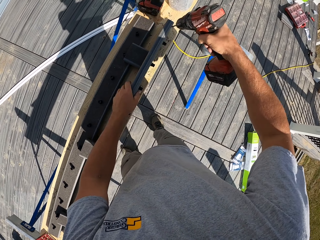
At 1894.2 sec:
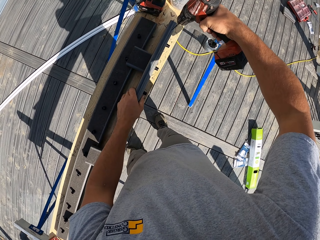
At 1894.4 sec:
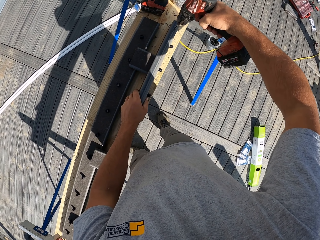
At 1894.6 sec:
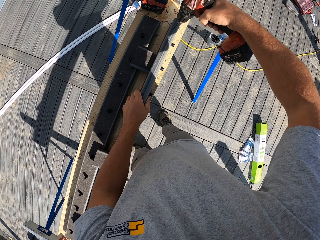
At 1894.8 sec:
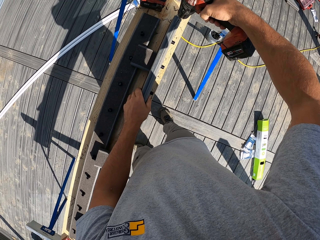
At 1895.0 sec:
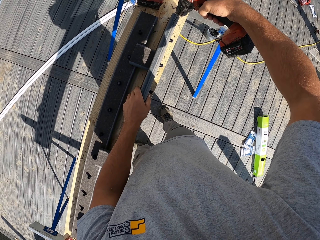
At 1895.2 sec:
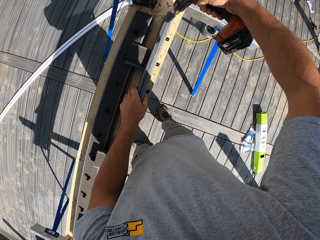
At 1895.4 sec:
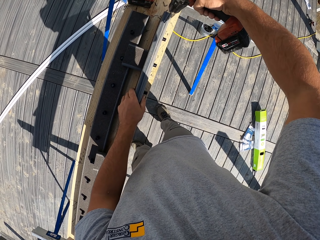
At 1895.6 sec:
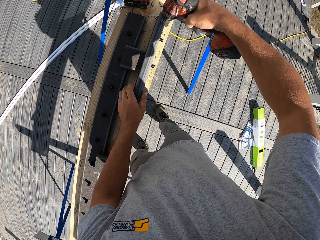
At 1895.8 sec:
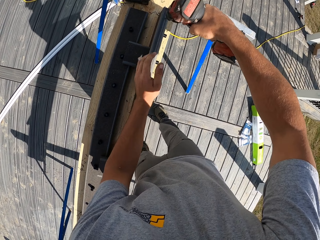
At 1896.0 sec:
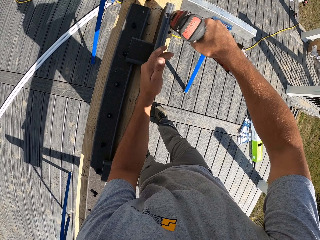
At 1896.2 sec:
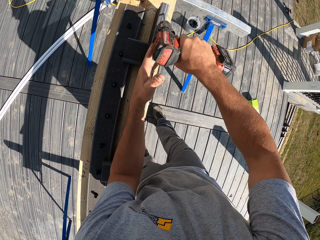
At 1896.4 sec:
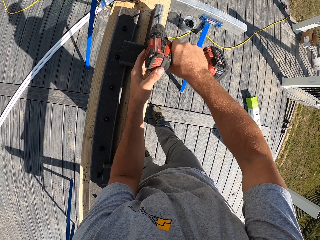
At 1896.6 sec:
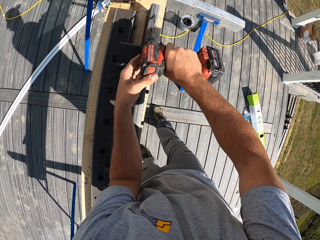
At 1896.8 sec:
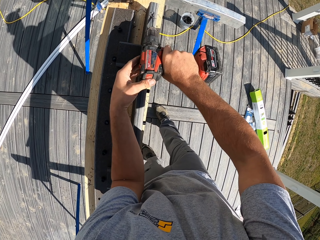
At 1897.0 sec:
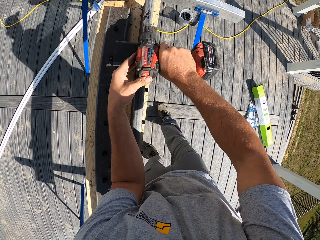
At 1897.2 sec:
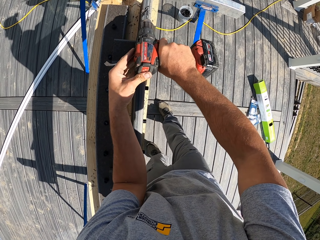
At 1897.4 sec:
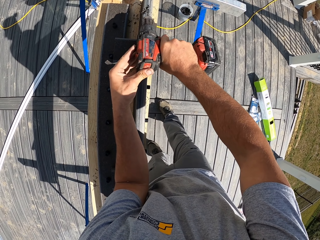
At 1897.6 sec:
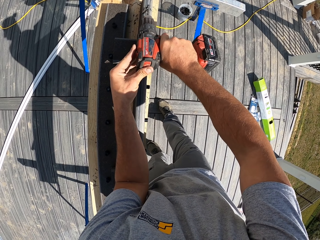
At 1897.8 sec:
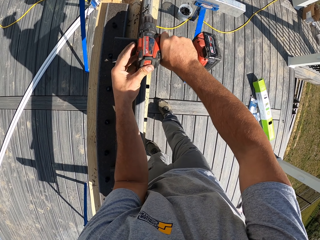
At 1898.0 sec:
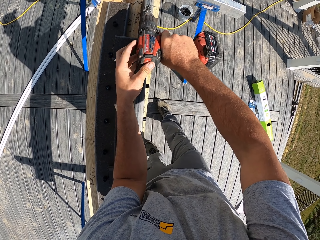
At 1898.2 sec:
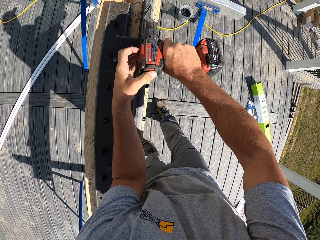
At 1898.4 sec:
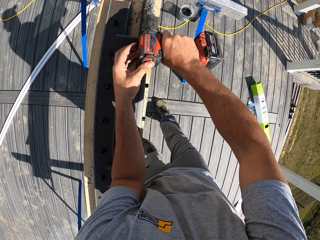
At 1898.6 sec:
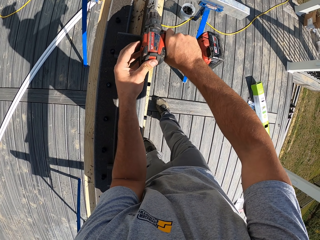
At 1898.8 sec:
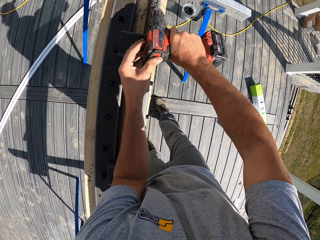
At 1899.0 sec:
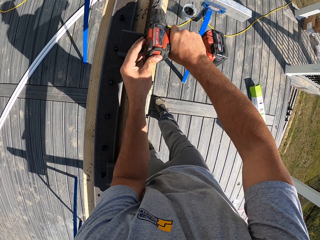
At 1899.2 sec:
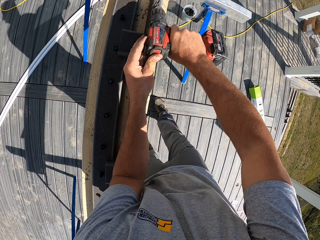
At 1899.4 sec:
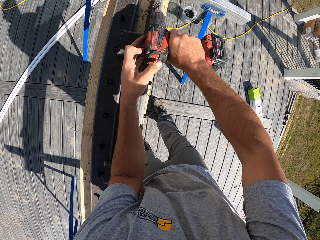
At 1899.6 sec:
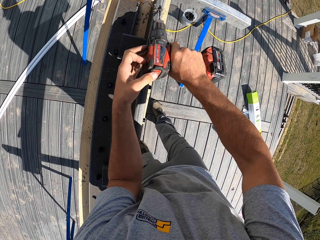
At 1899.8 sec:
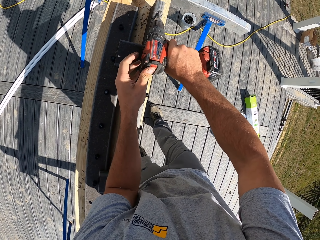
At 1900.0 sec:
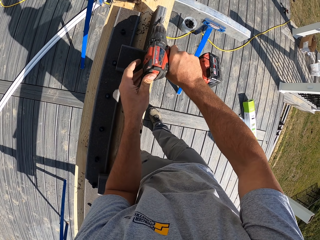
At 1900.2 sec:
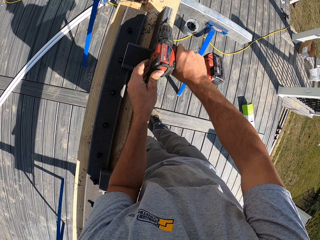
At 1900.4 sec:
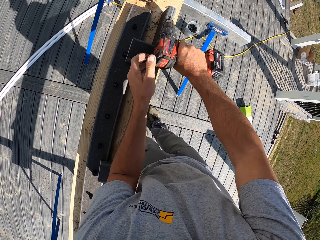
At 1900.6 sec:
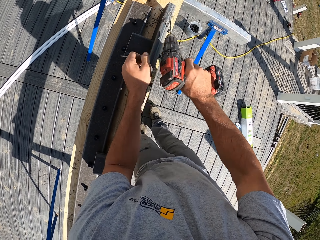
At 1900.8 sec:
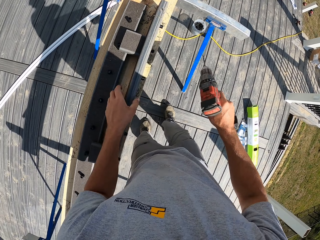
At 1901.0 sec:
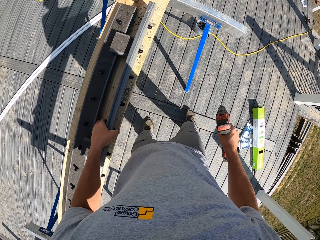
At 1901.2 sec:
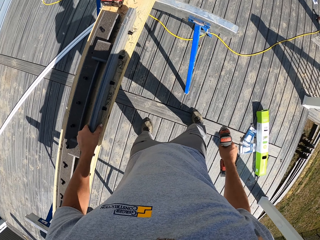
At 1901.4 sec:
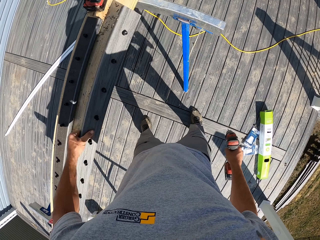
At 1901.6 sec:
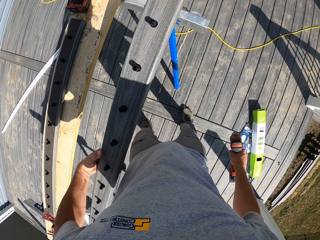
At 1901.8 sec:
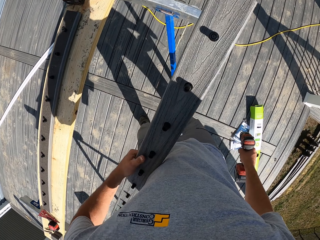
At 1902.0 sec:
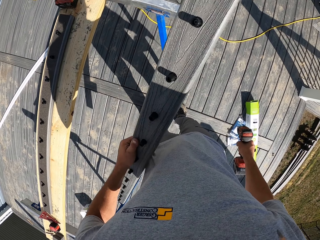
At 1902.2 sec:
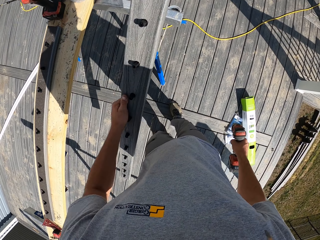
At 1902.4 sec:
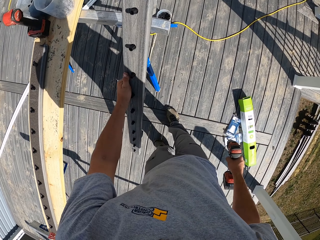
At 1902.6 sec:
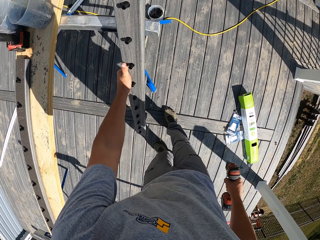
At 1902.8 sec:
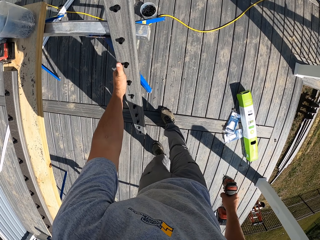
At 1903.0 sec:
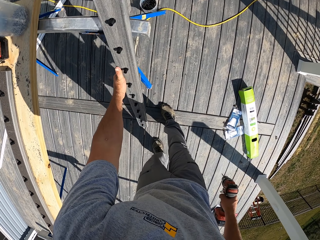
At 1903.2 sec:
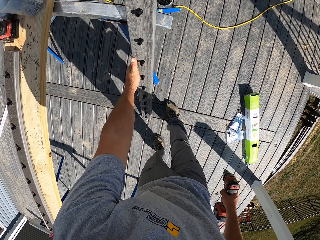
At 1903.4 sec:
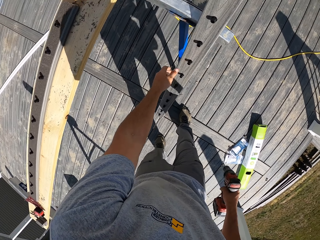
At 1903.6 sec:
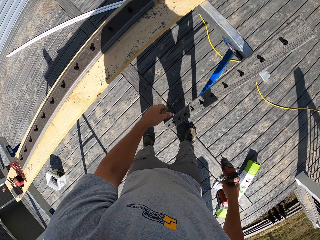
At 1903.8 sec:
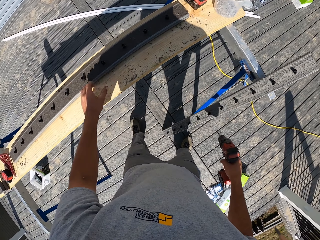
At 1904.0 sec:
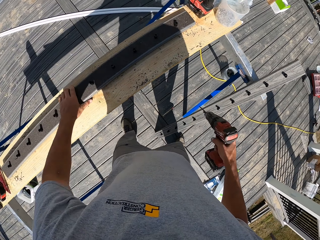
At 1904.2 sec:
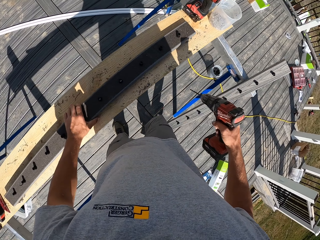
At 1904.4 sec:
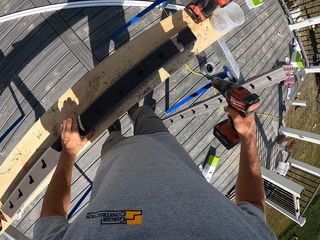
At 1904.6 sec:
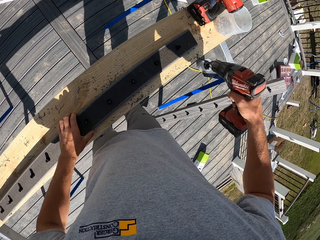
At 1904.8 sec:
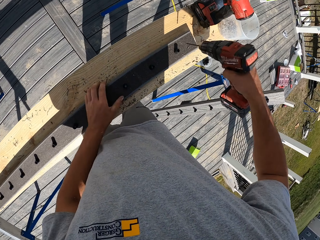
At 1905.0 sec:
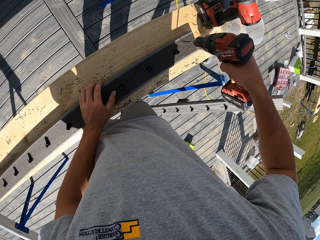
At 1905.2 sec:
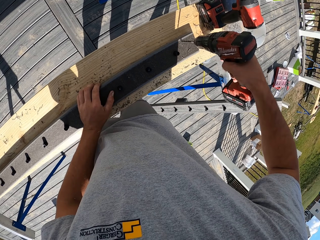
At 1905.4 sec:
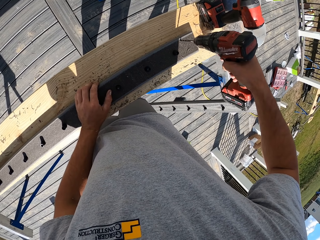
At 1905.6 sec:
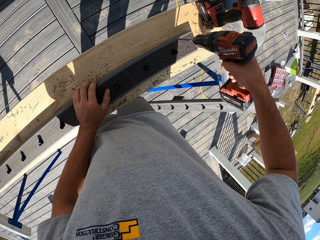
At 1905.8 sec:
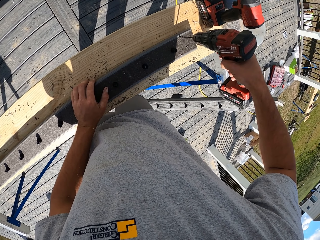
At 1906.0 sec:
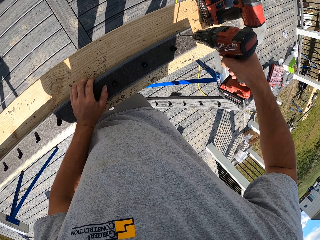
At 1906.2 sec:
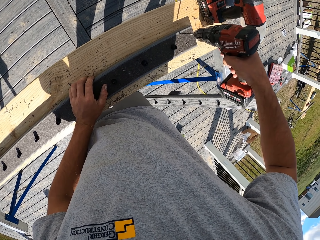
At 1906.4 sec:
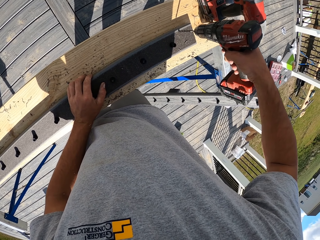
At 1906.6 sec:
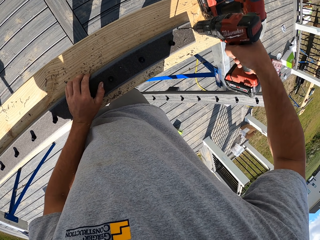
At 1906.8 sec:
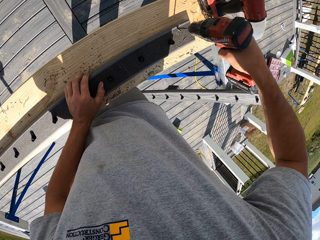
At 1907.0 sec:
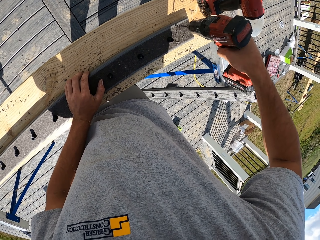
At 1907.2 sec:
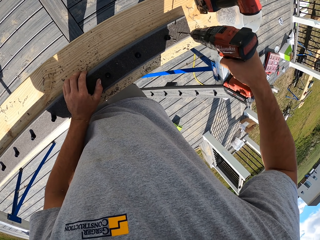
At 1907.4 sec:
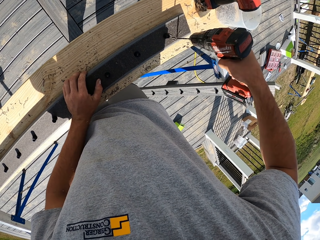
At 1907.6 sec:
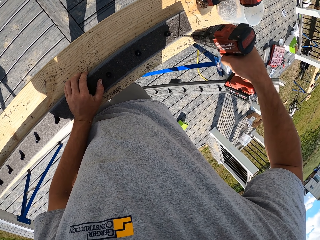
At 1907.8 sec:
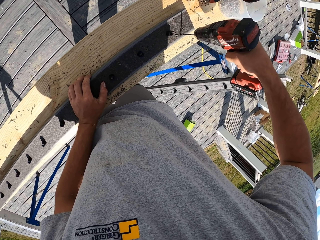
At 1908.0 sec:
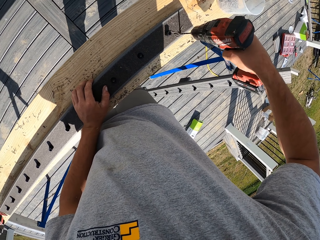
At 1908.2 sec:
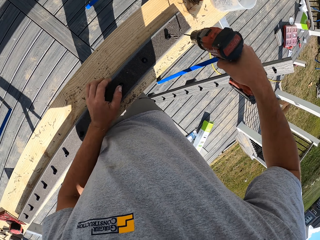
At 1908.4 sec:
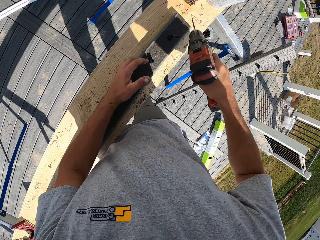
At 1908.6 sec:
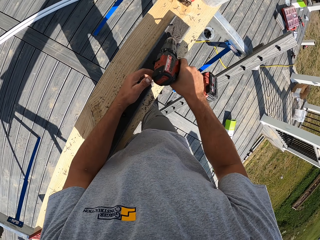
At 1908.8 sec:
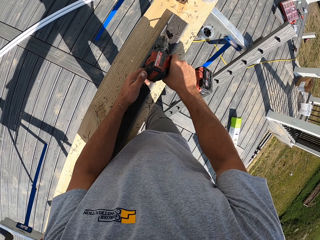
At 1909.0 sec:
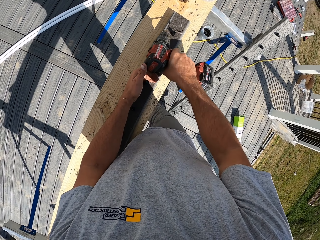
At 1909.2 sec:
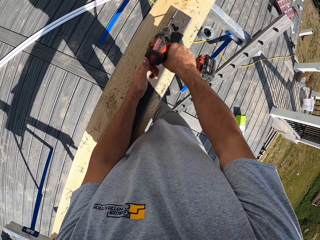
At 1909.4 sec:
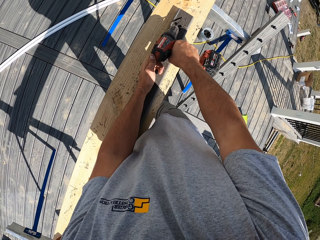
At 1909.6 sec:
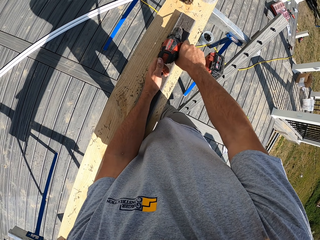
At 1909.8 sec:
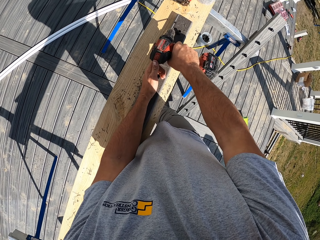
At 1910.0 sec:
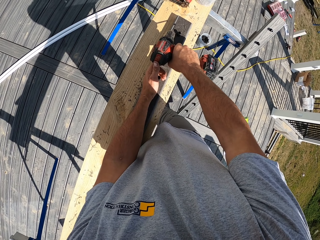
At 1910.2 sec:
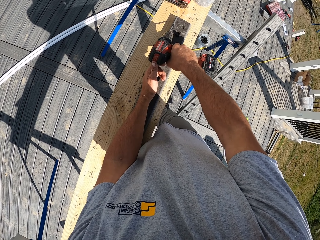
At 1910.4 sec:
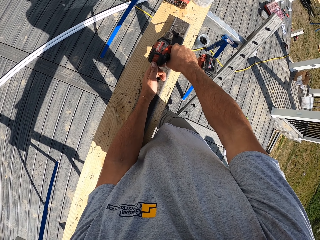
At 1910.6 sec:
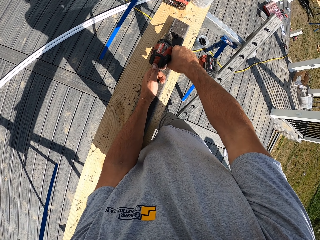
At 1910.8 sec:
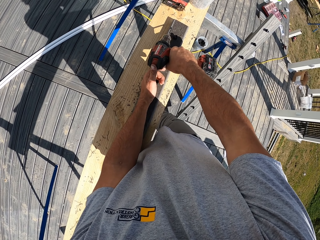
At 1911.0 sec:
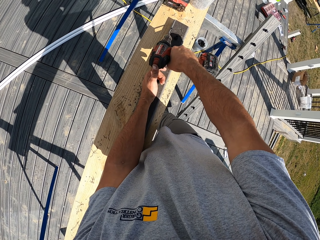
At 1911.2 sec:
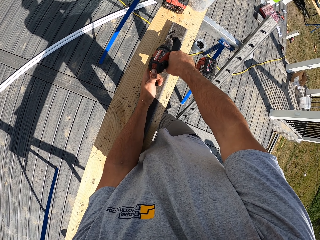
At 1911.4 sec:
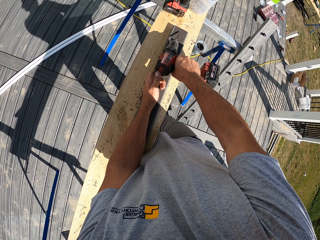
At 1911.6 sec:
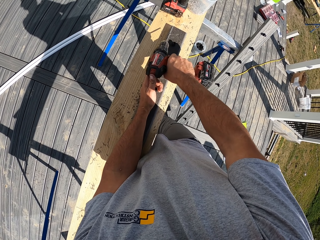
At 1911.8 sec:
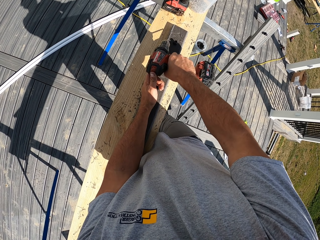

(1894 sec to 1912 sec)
The camera wearer picks up the wood frame from the timber. They place the wood frame on the ground. They hold the wood. They drill a hole on the wood with the drill machine.

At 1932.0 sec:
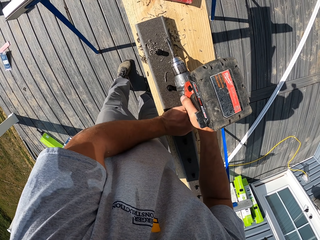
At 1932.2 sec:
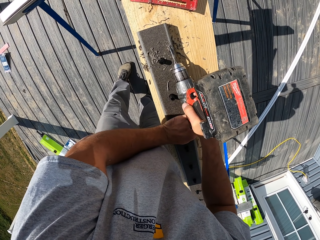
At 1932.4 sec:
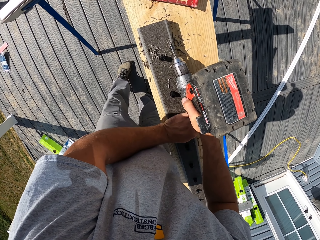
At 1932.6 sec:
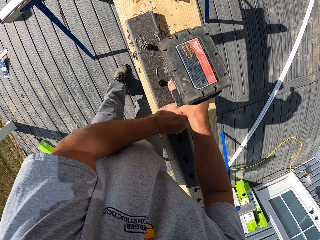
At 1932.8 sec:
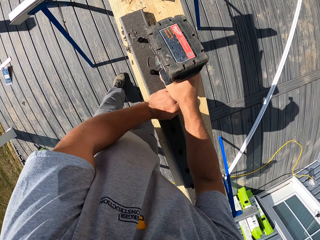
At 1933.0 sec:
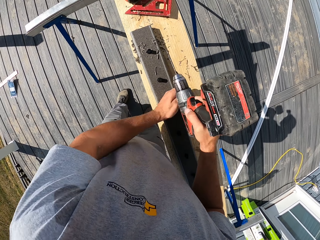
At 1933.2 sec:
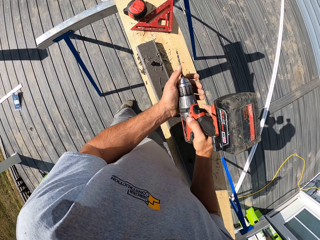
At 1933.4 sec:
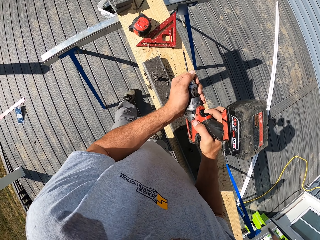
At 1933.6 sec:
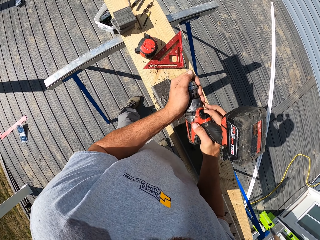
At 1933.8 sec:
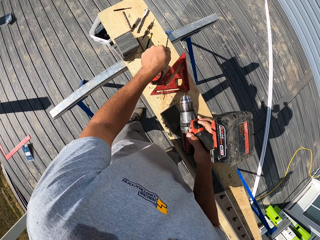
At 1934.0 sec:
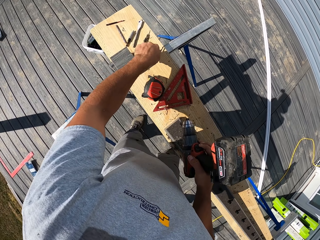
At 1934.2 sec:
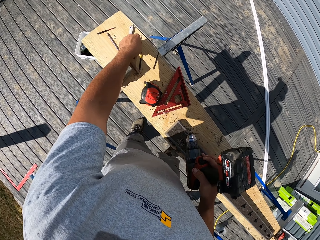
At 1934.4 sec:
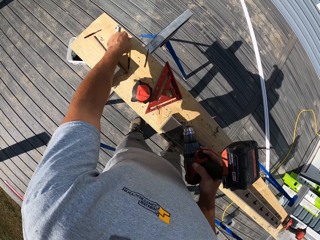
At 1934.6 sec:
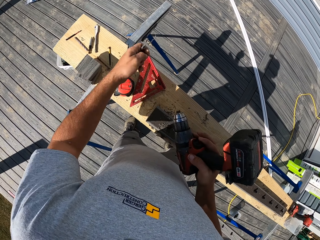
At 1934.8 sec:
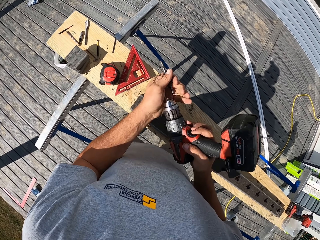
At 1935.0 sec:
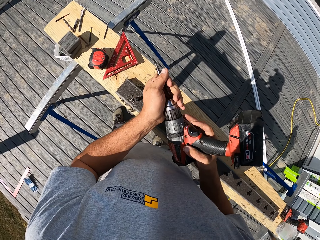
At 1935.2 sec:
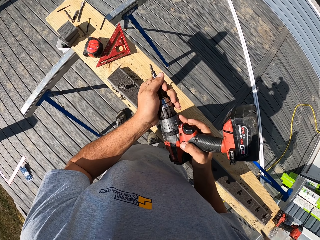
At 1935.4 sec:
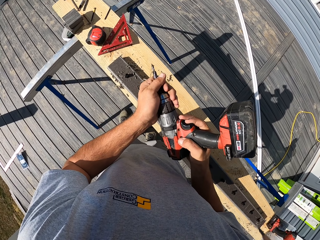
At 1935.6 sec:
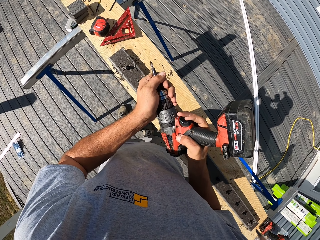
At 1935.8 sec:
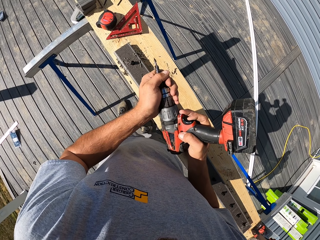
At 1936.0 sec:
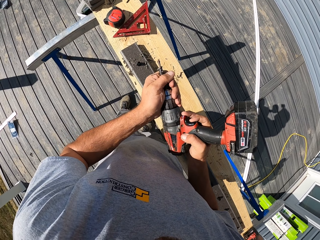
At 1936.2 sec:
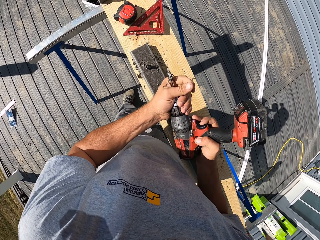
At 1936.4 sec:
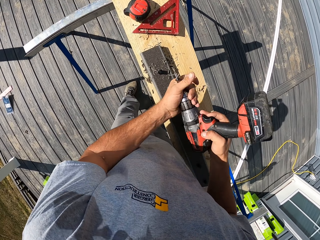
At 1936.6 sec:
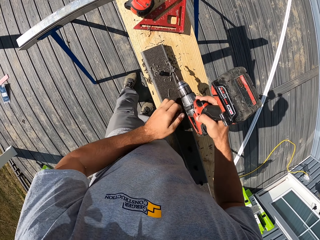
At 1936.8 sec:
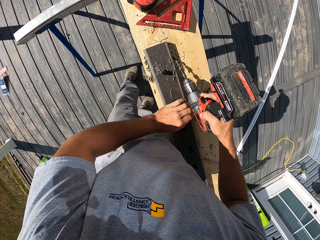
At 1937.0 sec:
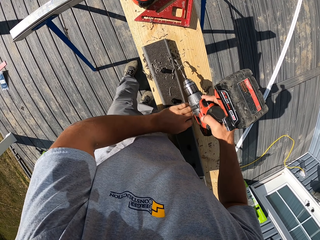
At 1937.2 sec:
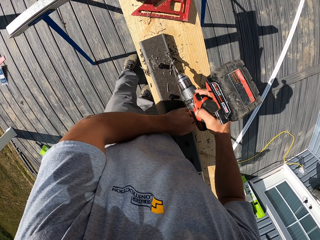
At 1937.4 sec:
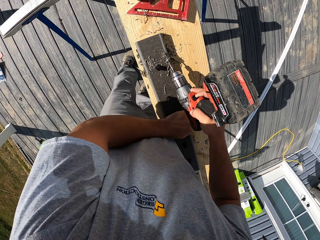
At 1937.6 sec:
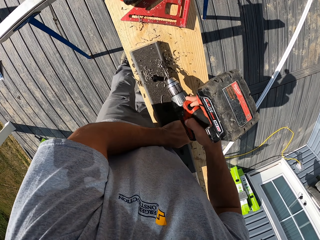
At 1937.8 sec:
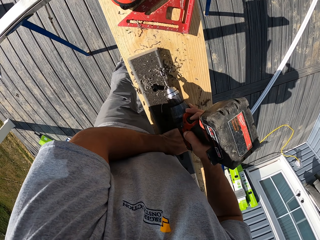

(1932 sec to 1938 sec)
The camera wearer removes the drill bit. They drop the drill bit on the wood, pick up the drill bit on the wood, and put the drill bit on the drill machine. They drill a hole on the wood with the drill machine.
